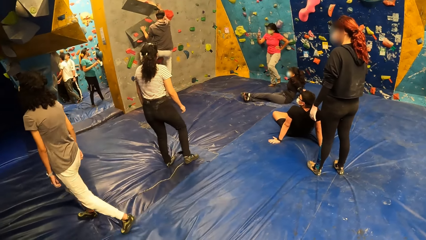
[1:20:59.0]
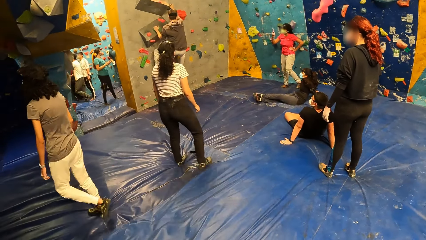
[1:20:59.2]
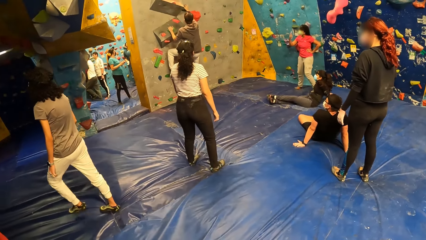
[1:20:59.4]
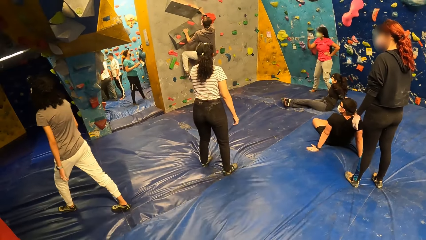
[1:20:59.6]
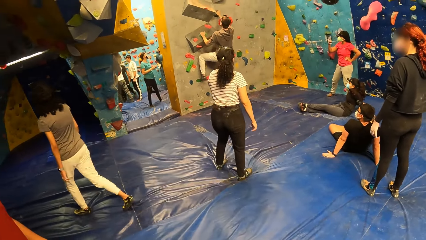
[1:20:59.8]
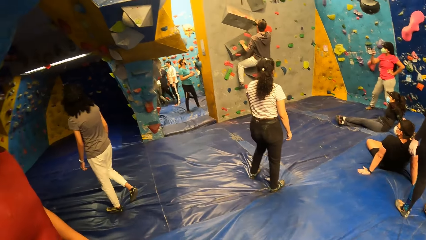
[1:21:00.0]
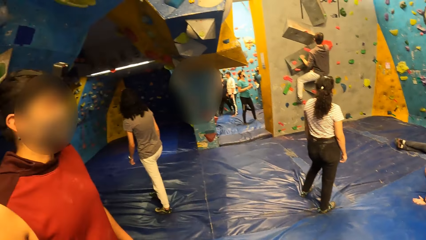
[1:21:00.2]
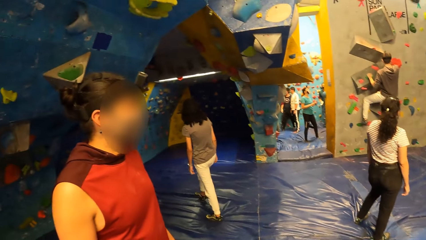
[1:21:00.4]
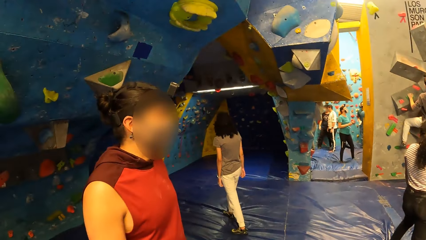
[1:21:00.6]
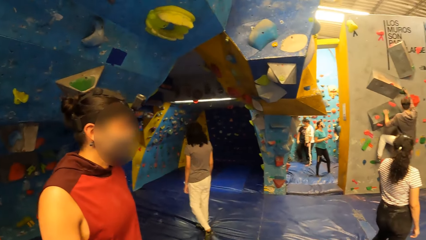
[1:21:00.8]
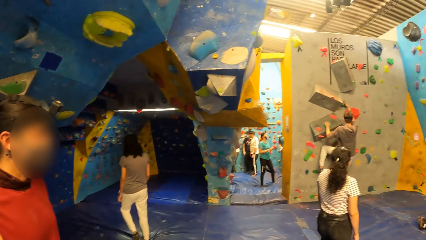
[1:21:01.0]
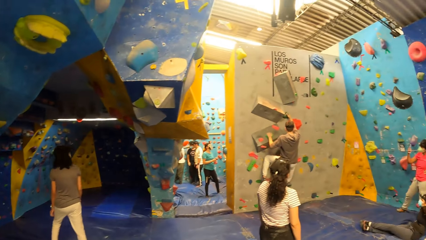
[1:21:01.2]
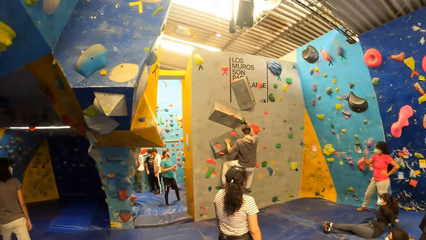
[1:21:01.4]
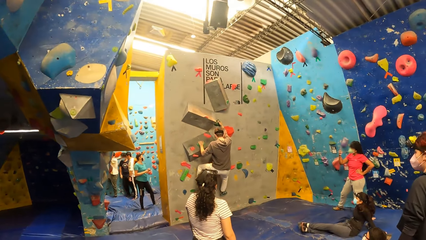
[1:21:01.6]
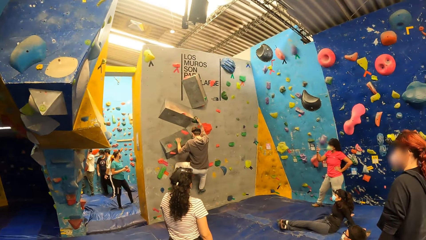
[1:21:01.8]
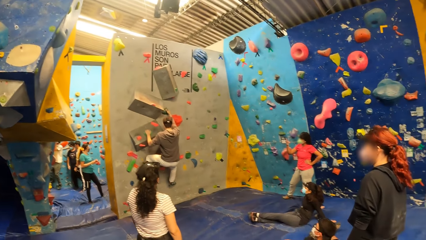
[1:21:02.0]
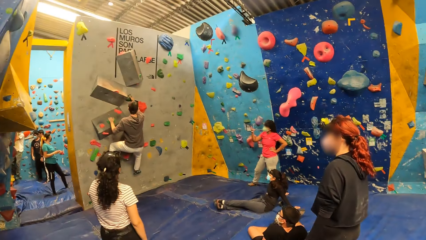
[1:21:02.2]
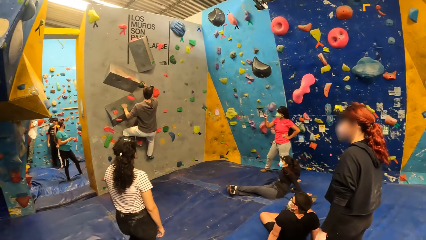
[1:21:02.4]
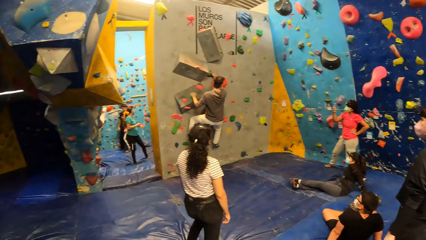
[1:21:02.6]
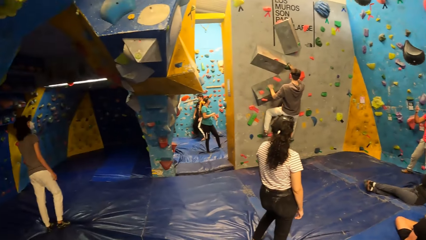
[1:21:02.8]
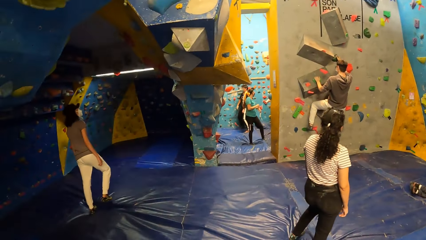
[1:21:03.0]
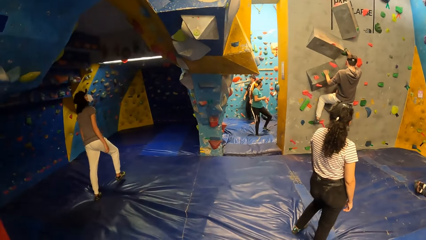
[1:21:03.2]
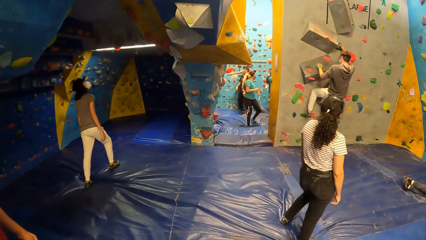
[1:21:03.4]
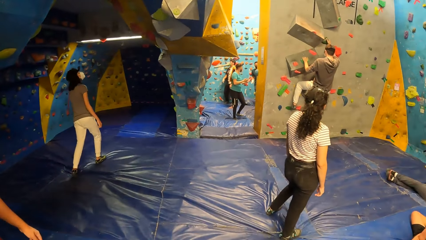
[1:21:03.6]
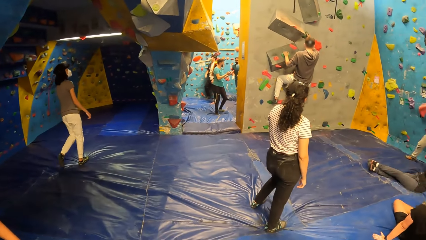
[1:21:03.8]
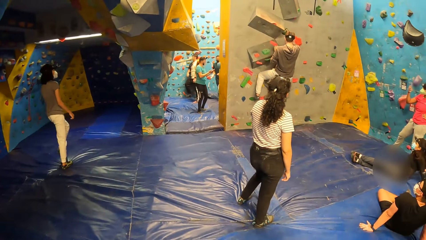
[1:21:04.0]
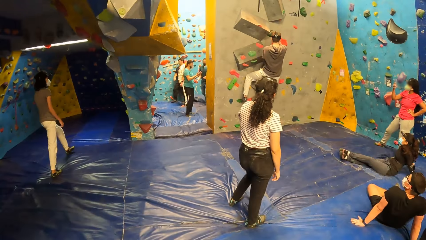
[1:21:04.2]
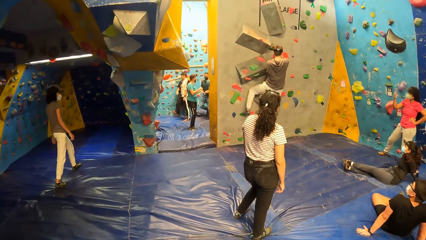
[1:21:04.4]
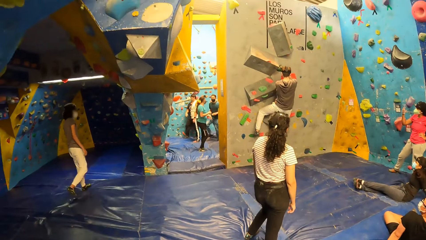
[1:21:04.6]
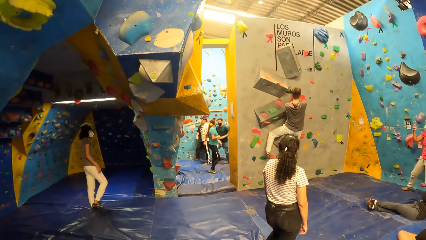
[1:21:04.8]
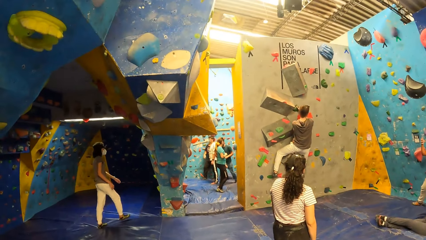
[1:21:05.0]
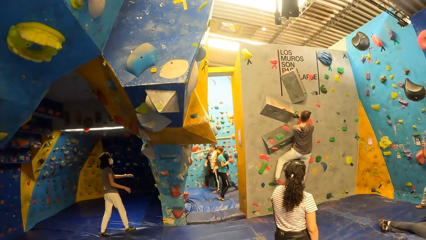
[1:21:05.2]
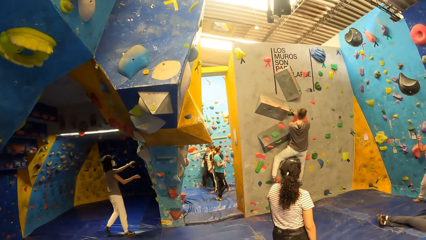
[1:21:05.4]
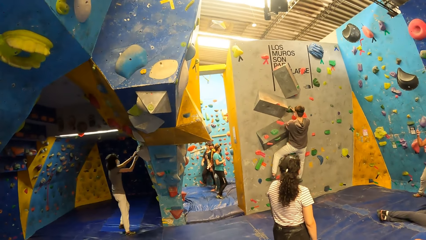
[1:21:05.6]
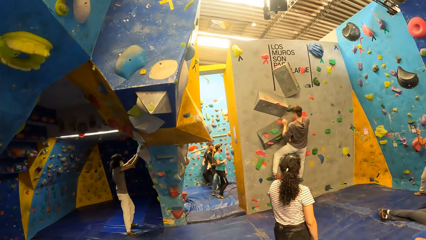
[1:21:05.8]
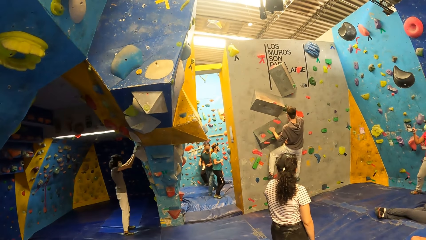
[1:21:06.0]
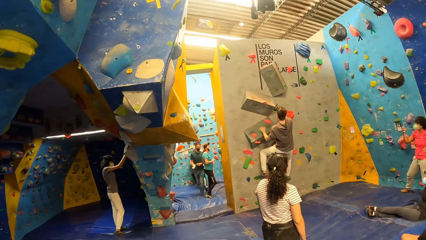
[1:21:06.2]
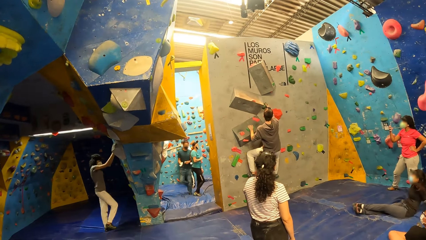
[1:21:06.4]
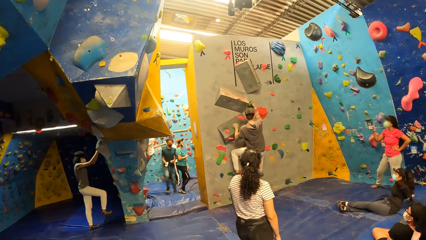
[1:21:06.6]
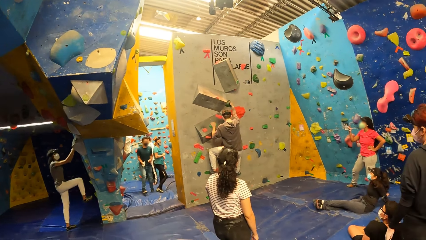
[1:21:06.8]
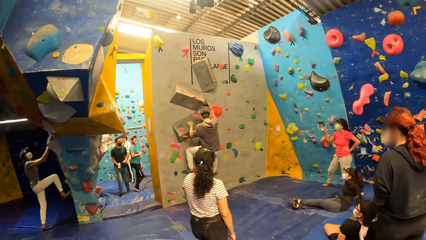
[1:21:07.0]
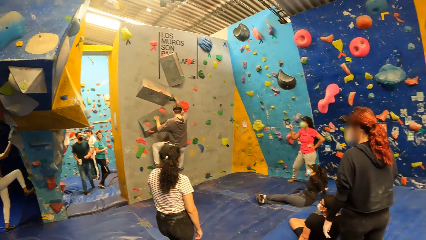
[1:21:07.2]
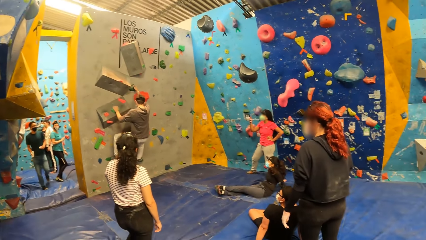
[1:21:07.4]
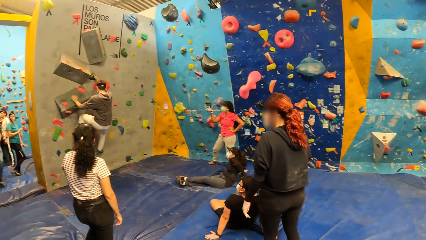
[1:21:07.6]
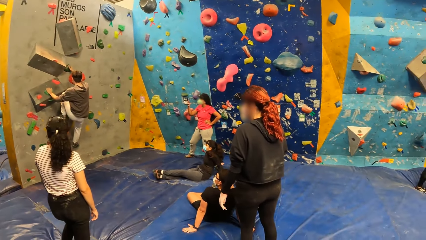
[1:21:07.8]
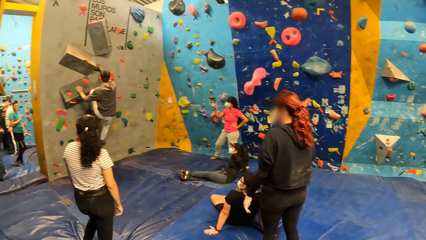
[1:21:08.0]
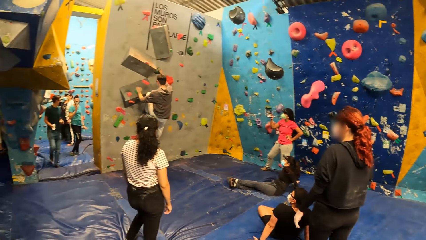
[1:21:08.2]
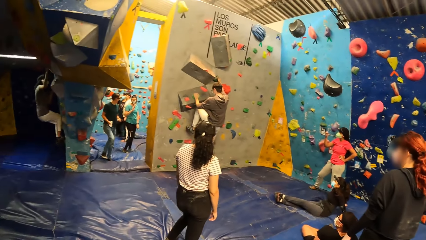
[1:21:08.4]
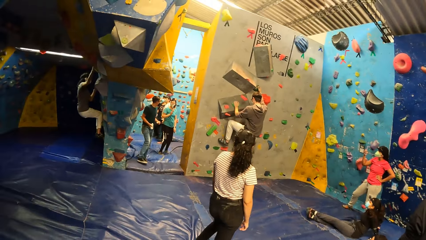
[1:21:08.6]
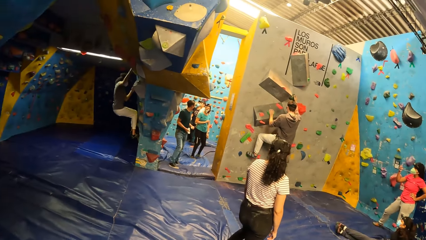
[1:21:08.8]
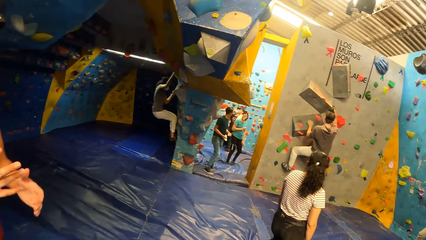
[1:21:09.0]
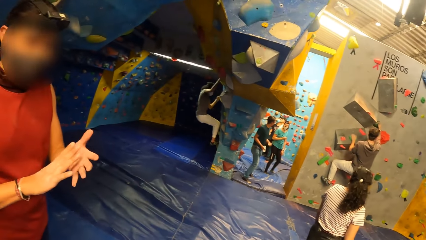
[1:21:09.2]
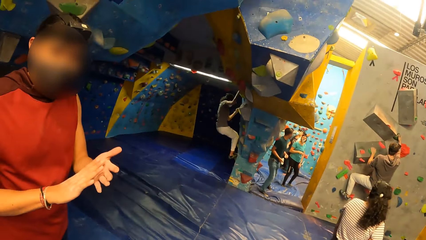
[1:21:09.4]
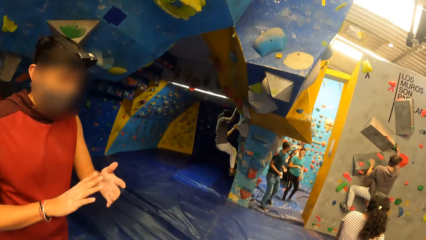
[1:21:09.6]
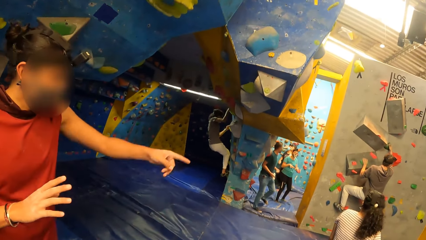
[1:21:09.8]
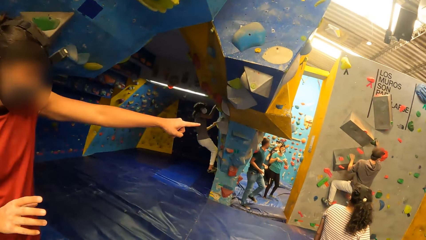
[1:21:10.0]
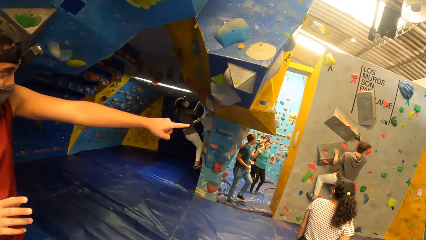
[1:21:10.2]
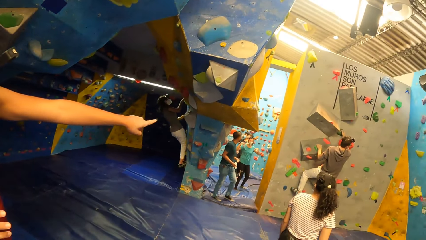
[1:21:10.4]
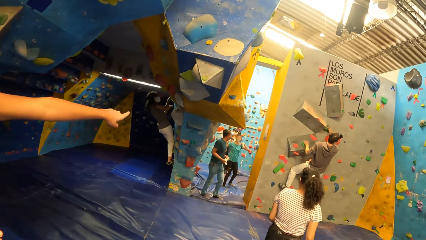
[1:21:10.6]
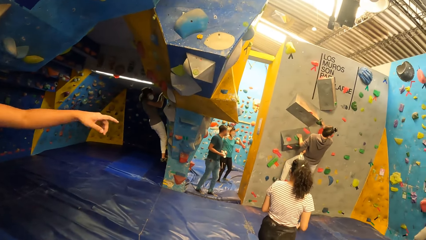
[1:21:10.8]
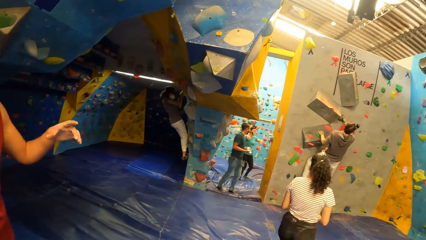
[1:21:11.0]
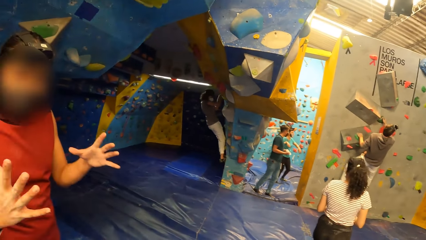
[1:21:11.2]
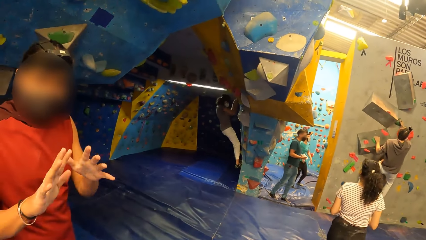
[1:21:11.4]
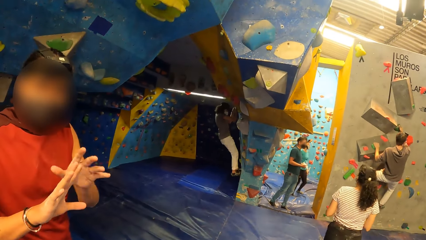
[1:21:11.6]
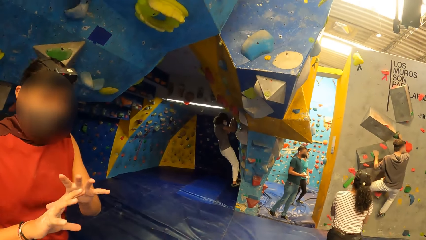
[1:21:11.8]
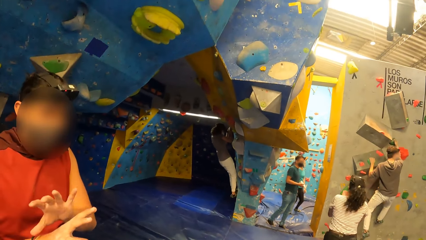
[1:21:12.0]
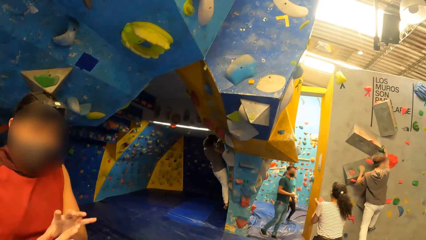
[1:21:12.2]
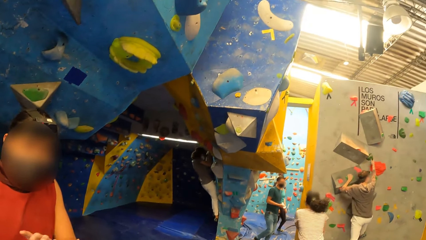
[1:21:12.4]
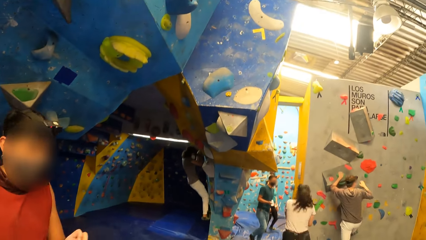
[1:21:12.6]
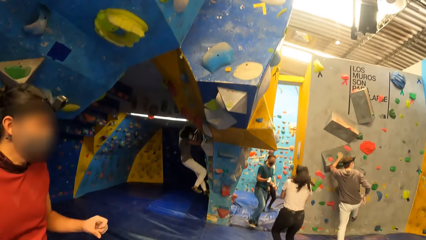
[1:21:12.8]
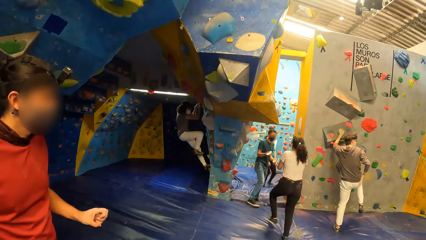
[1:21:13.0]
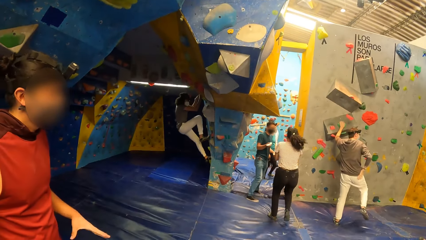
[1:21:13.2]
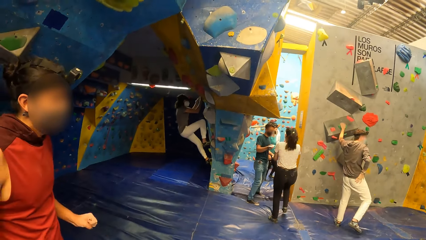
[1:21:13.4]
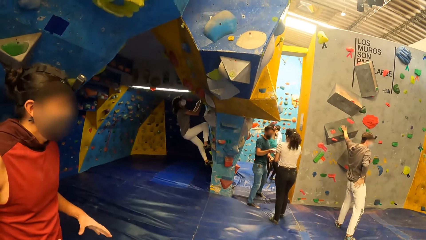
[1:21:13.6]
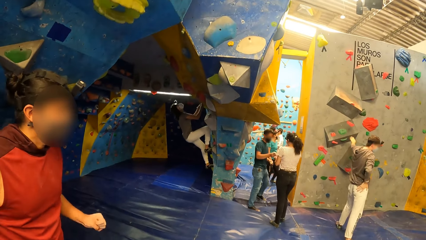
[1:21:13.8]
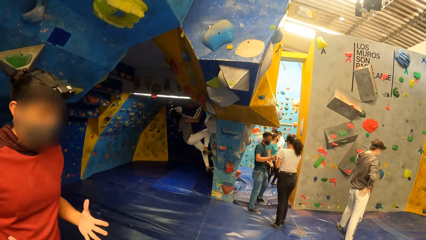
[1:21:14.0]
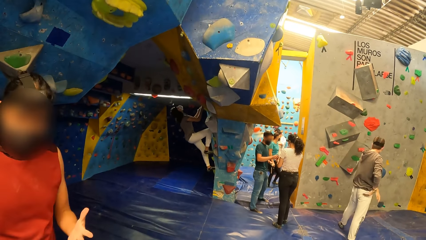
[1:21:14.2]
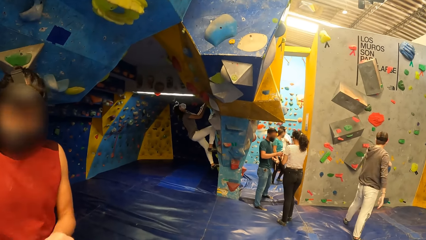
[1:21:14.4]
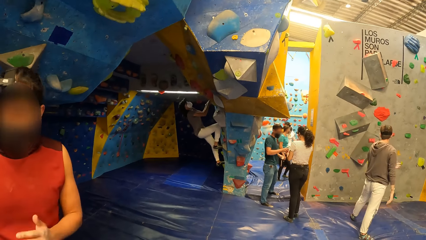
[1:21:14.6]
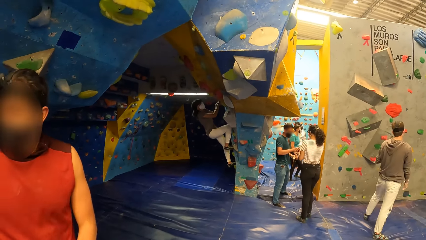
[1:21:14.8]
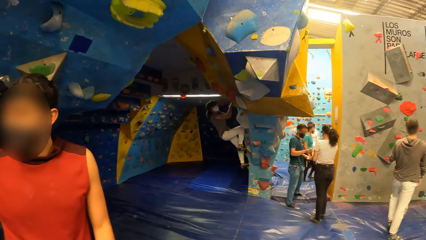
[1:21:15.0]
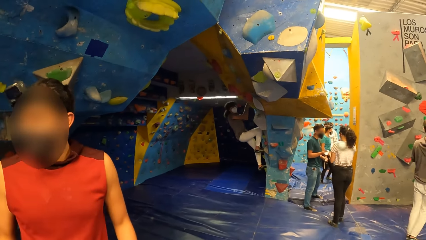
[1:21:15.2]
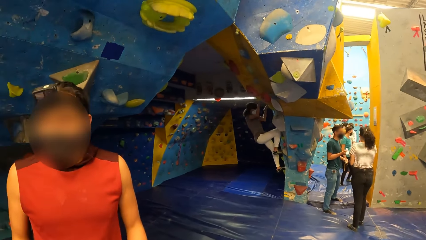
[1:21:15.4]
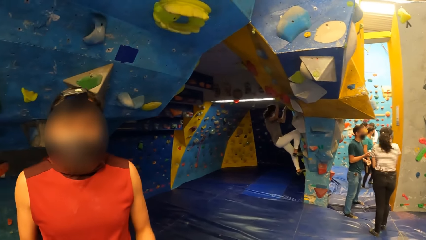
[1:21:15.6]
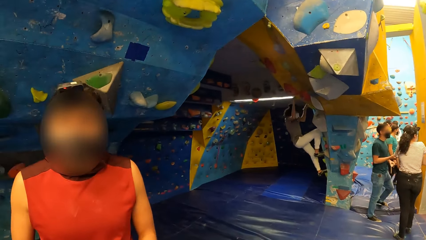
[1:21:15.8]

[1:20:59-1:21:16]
The man claps his hands. The man flexes the fingers of his hands. The man claps his hands.
